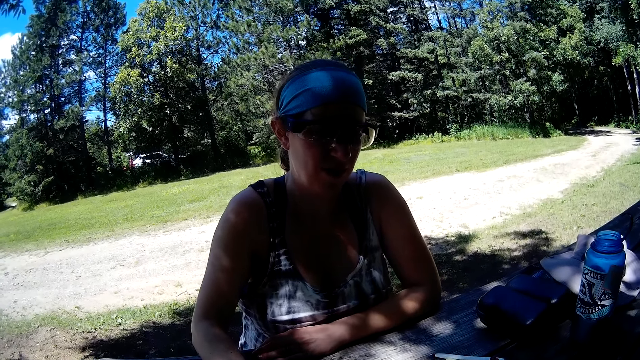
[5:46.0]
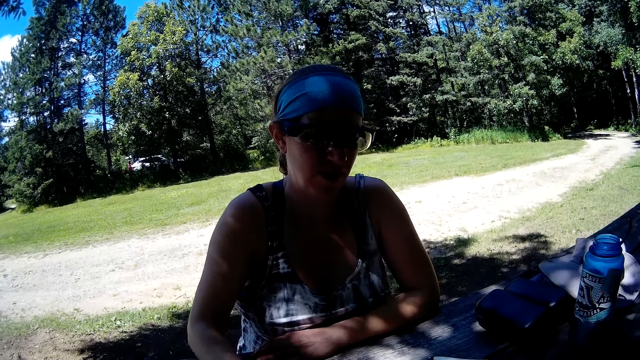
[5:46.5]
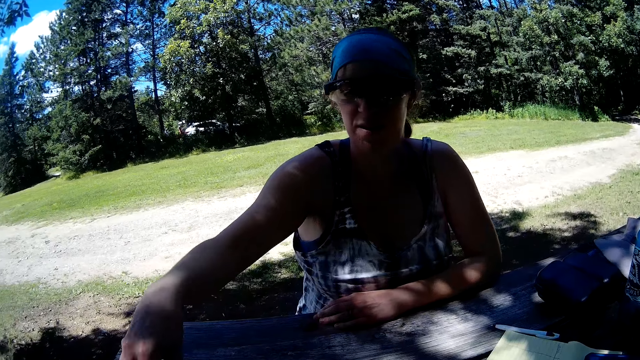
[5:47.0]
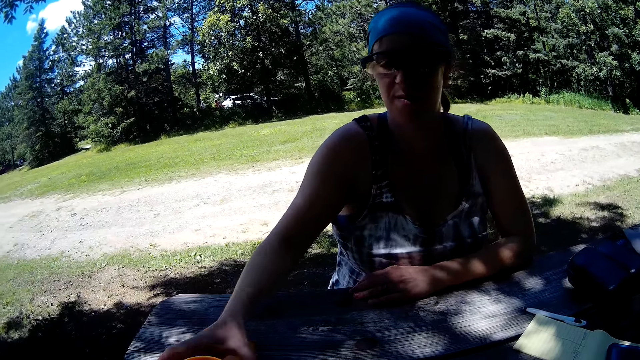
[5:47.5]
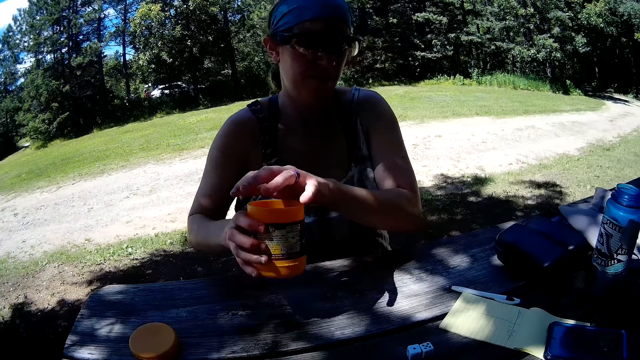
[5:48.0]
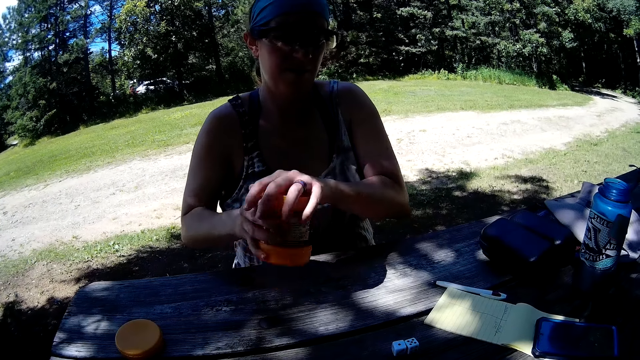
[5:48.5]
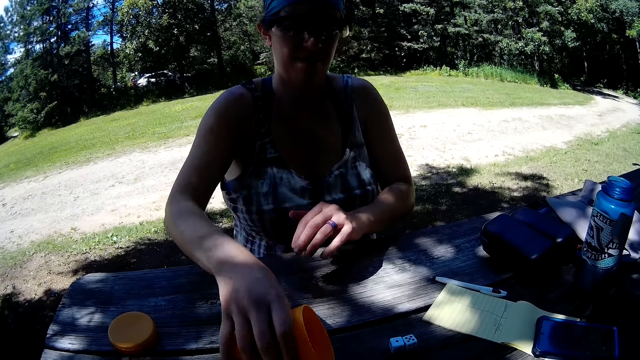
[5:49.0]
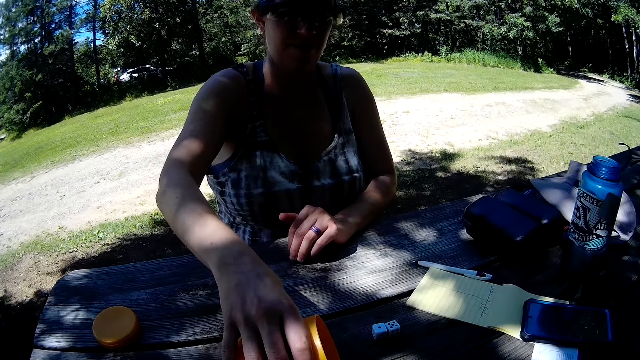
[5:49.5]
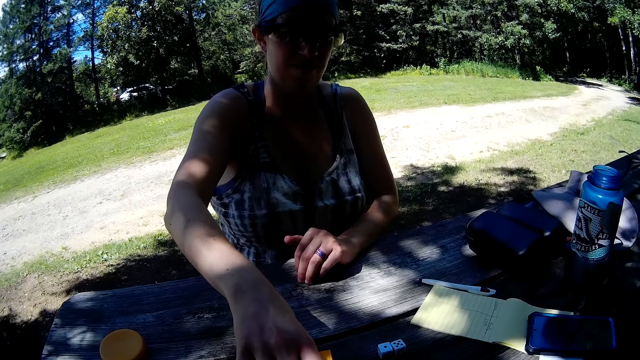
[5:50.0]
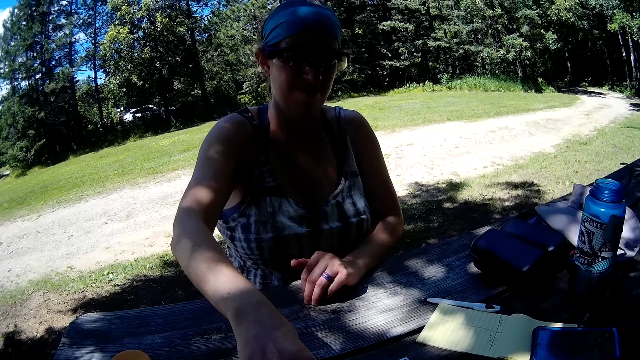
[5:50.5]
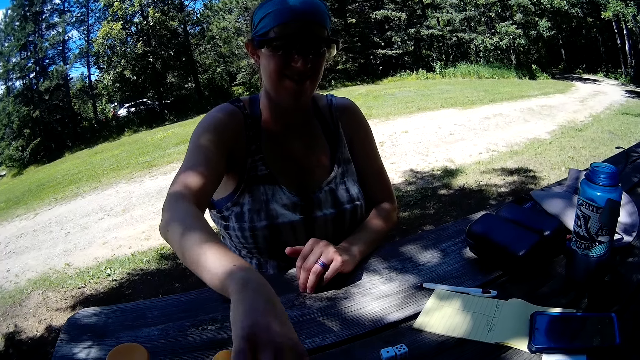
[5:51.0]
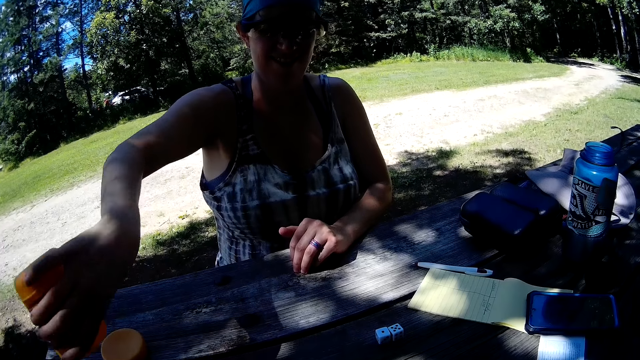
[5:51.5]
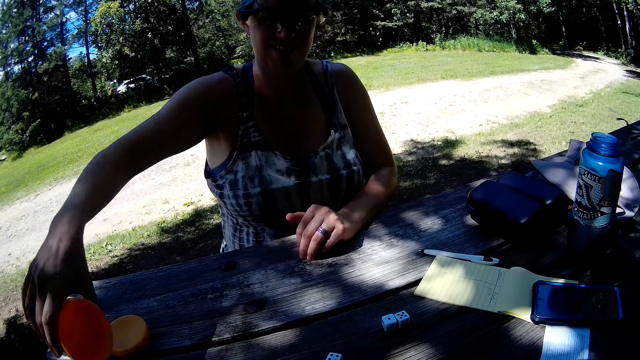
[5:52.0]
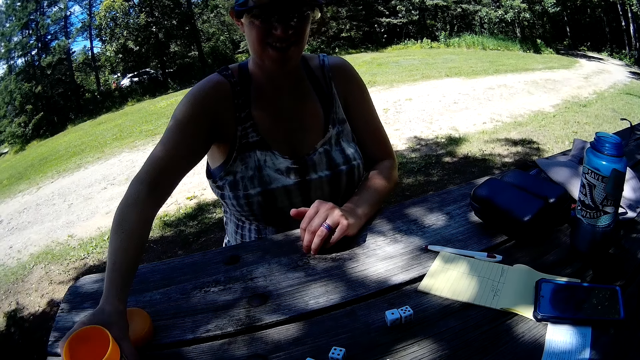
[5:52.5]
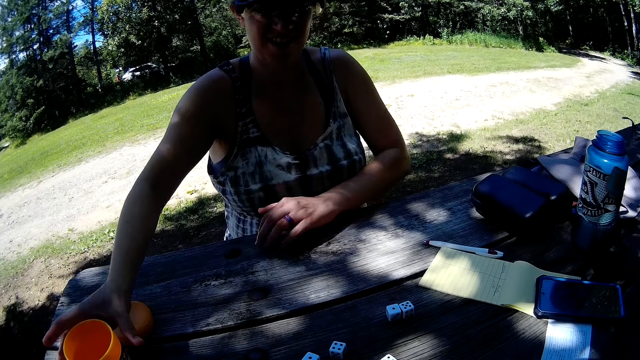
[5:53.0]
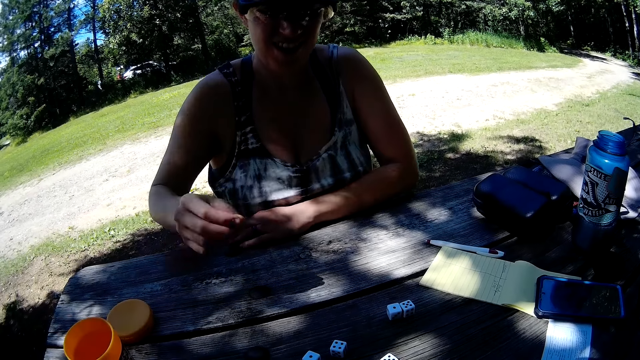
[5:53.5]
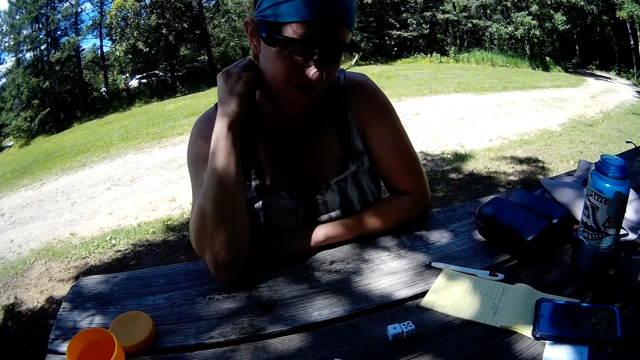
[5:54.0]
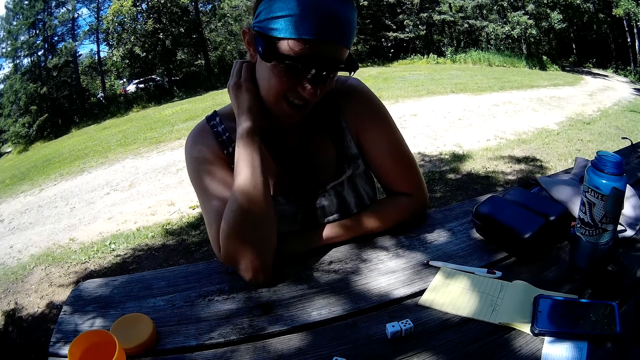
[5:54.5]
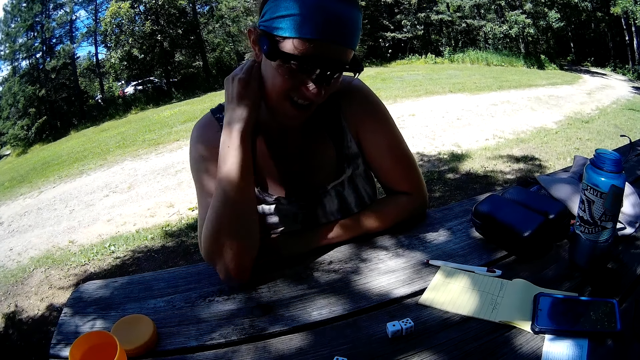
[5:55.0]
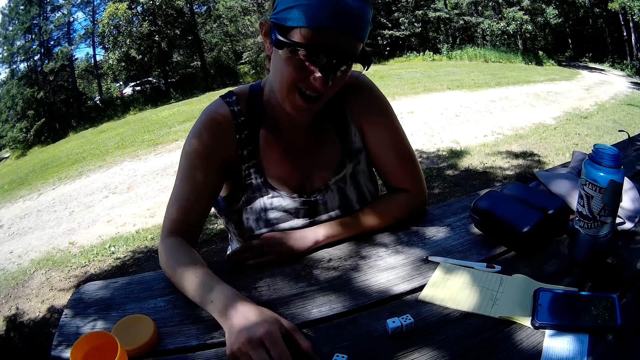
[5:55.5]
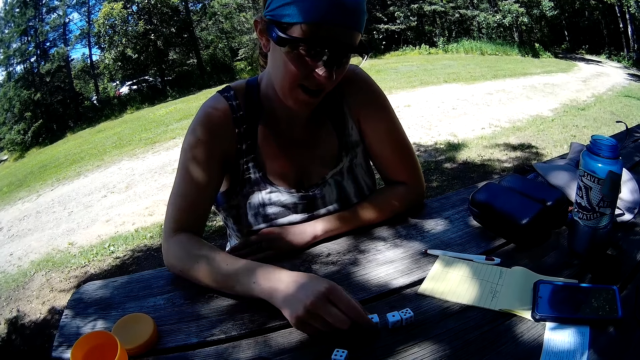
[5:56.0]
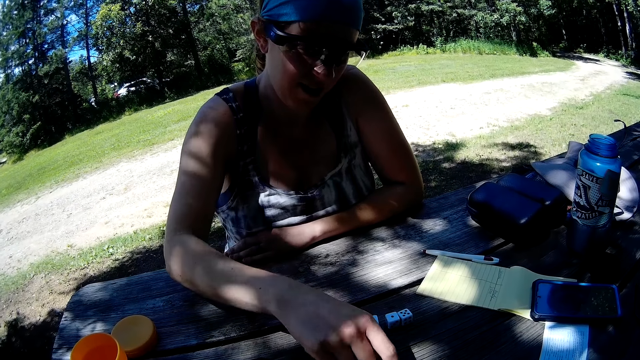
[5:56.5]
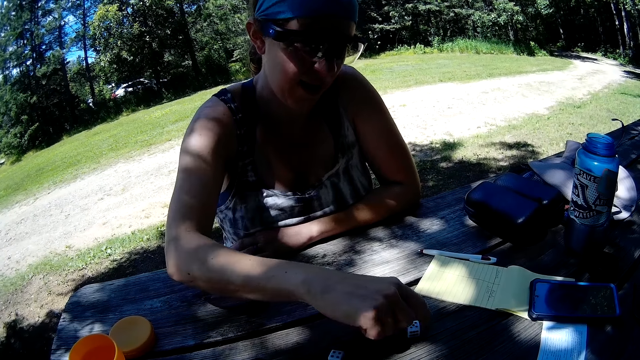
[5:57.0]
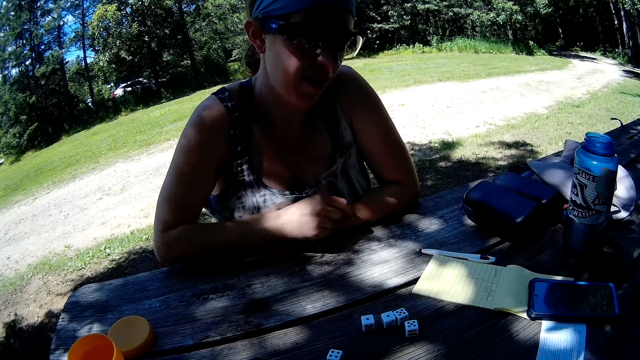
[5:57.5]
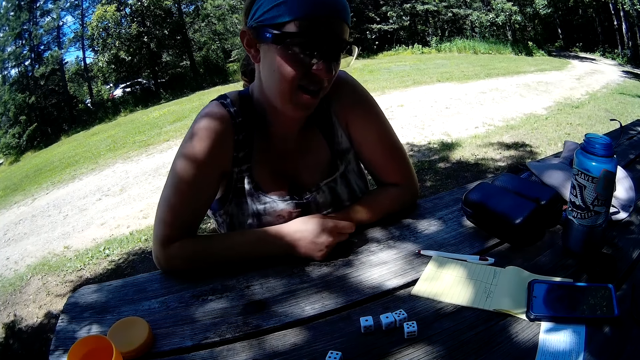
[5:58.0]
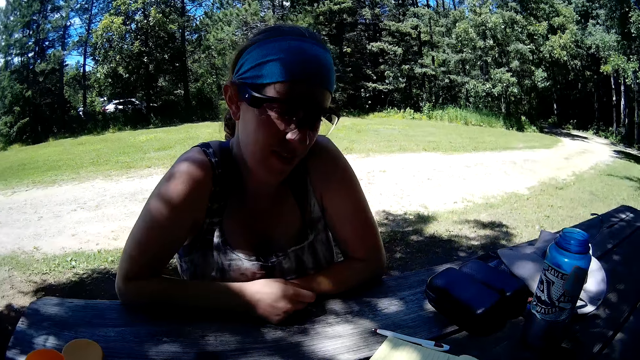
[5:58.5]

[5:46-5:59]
A woman picks some dice from the table with her right hand, drops the dice into a plastic cup on the table with her right hand, holds the plastic cup with both hands, and shakes the plastic cup in both hands. The woman pours the dice in the plastic cup on the table with her right hand. The woman touches the table with her left arm. The woman drops the plastic cup in her right hand on the table. The woman touches her neck with her right hand. The woman moves two dice on the table with her right hand. The woman touches the table with her right arm.

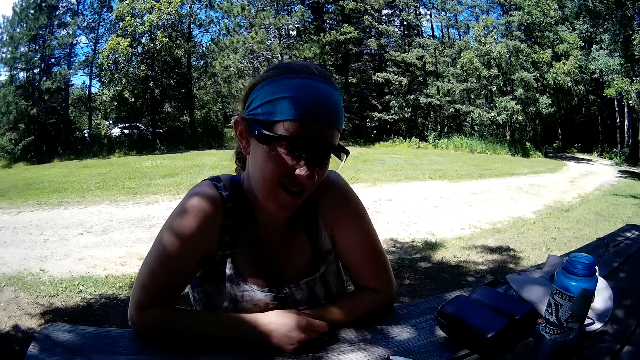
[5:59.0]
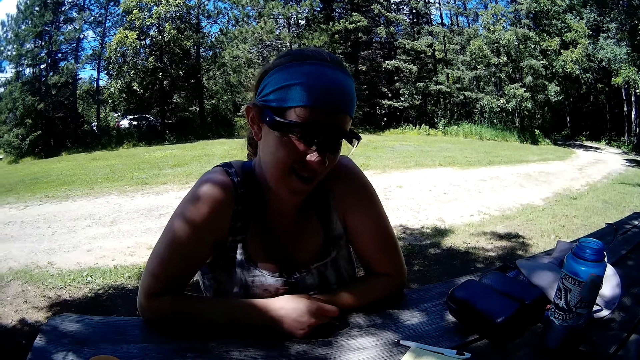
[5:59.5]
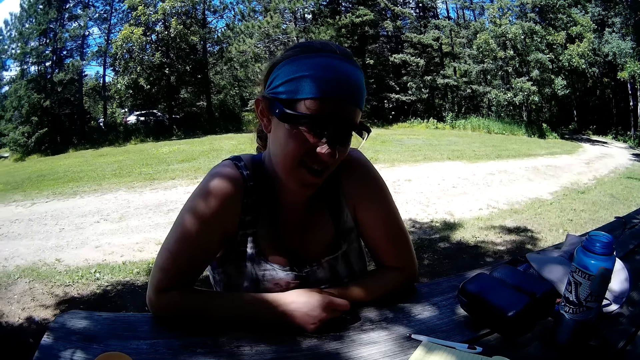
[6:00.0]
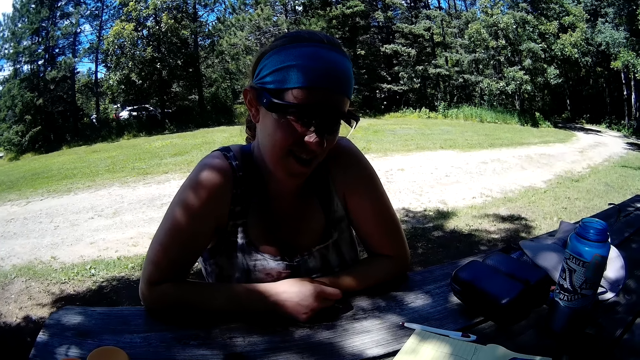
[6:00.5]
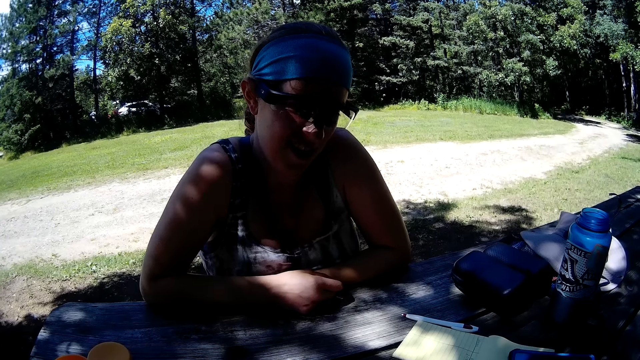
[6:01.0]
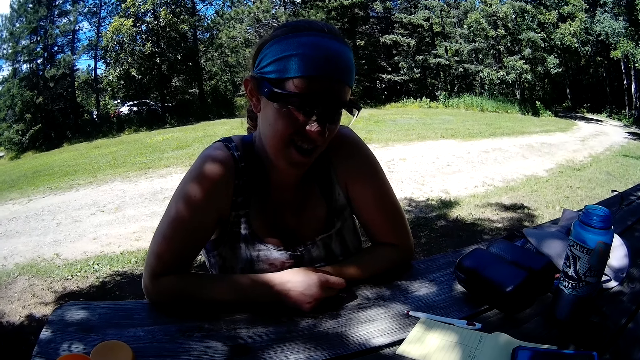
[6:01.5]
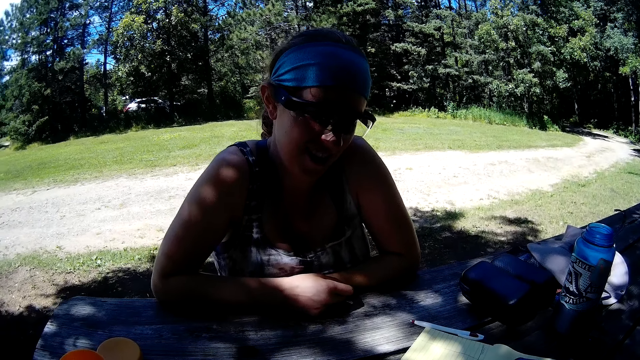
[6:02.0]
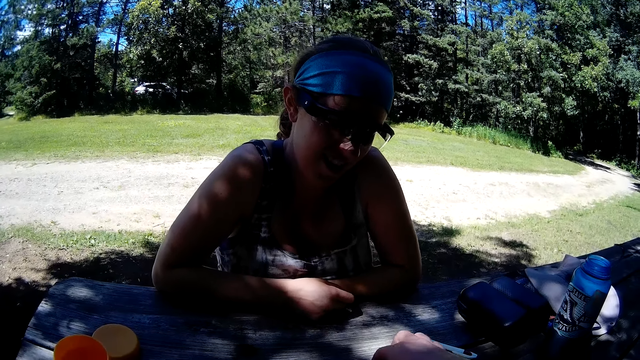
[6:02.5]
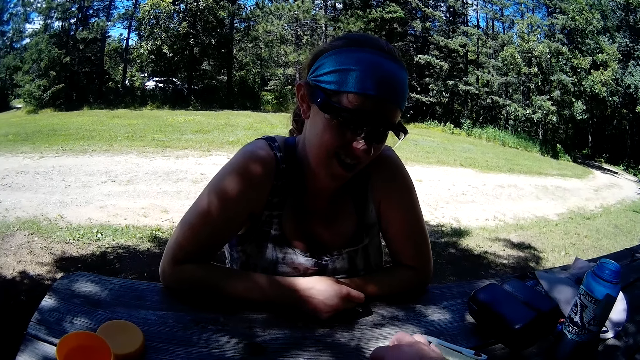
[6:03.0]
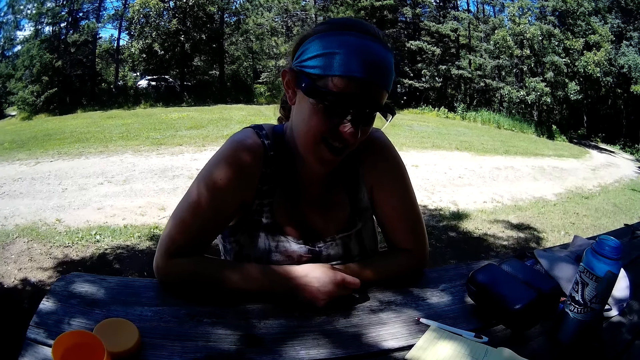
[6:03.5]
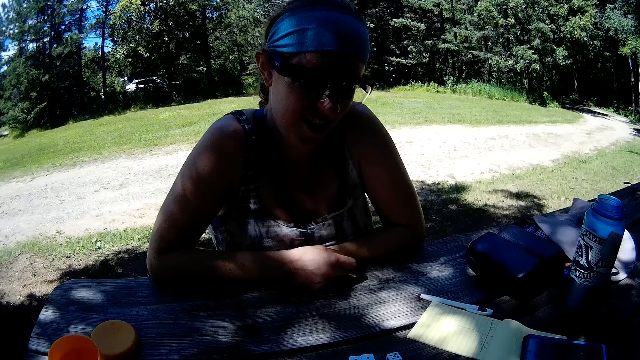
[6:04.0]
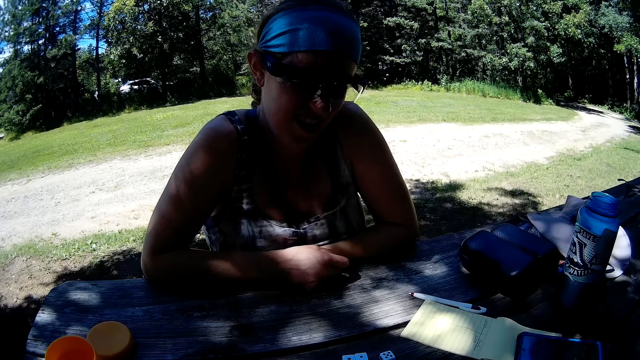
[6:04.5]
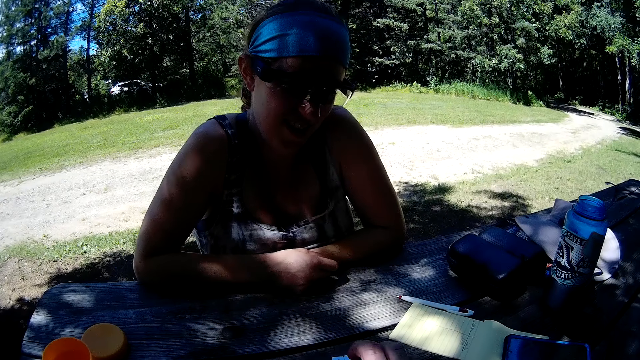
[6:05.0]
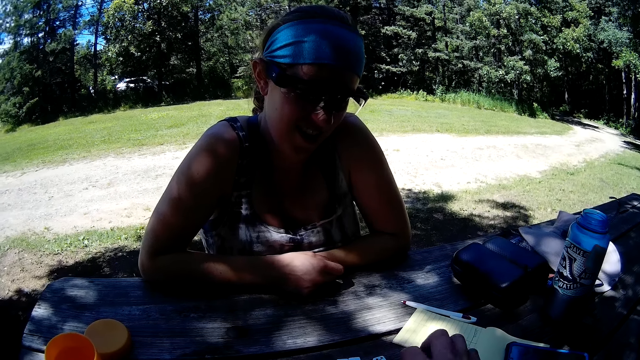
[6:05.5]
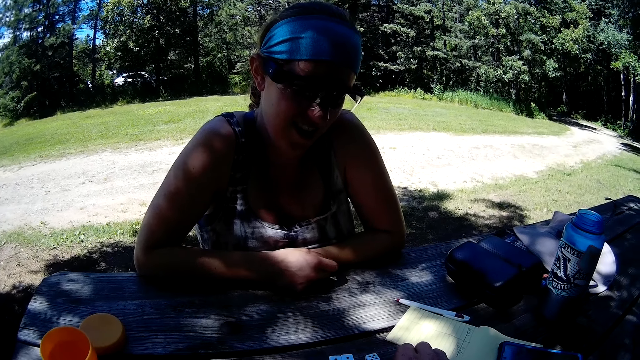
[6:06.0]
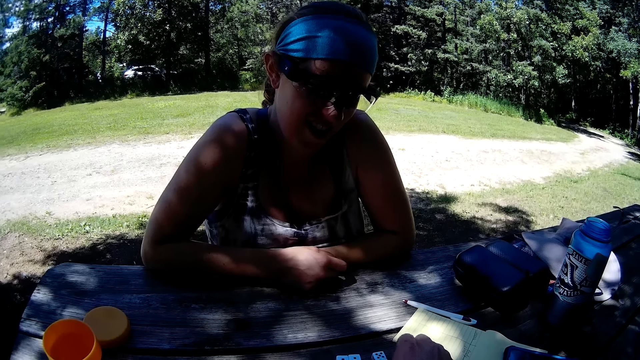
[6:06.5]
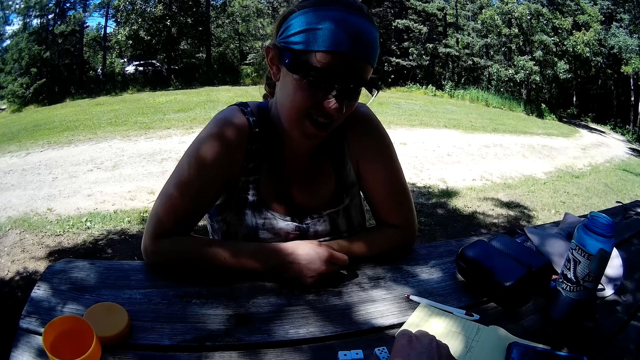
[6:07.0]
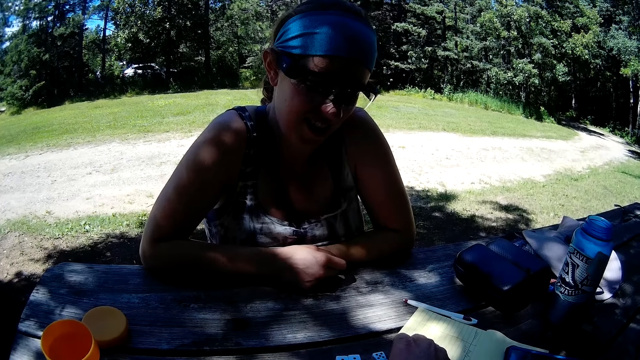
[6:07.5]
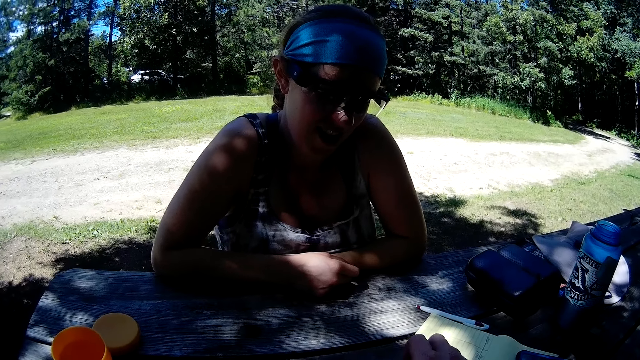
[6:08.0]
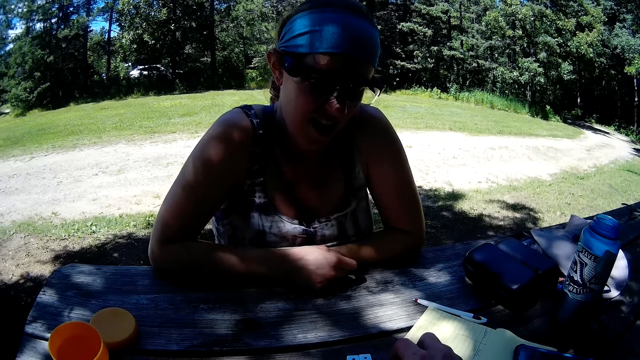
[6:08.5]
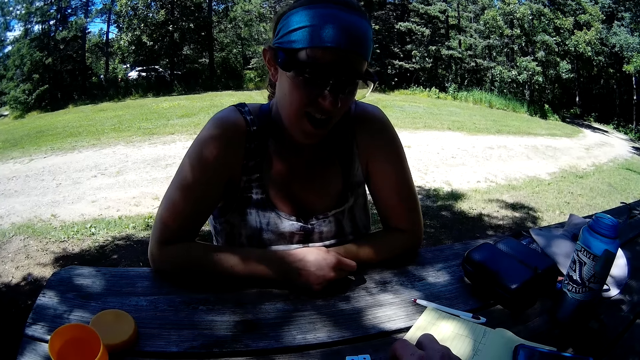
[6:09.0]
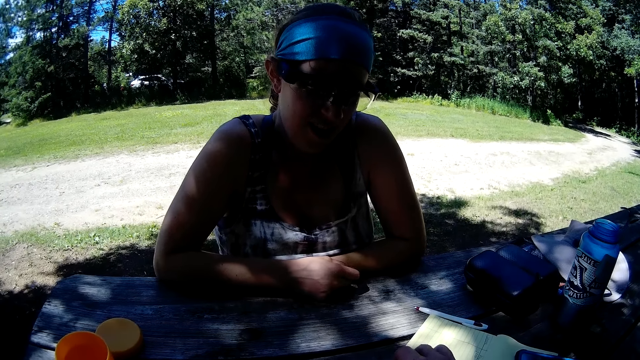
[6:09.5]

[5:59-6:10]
The camera wearer talks to a person. He moves some dice on the table with his right hand.
